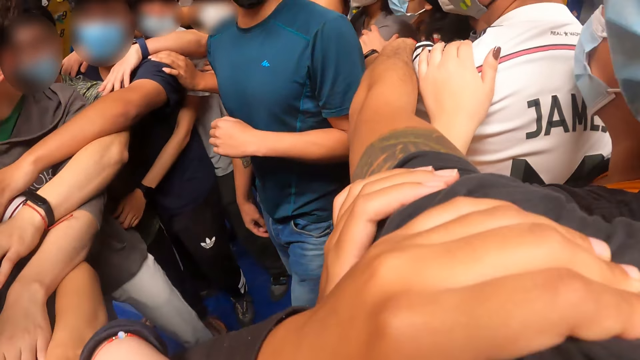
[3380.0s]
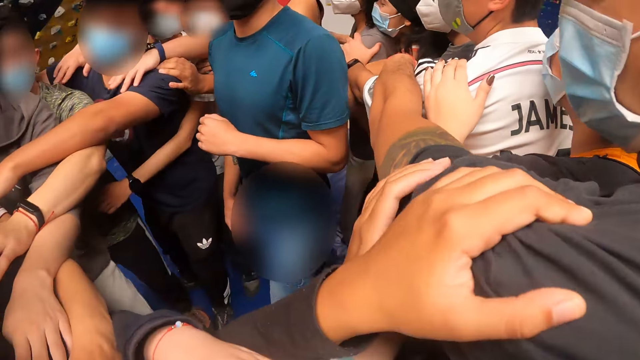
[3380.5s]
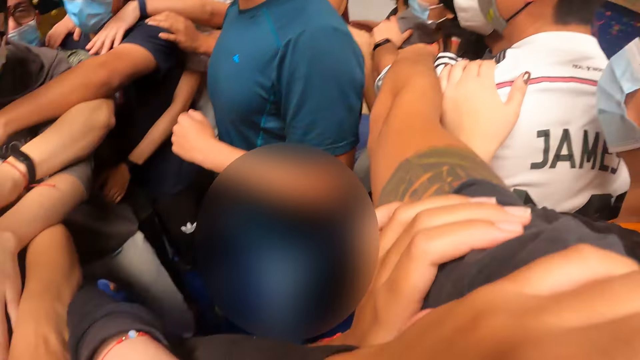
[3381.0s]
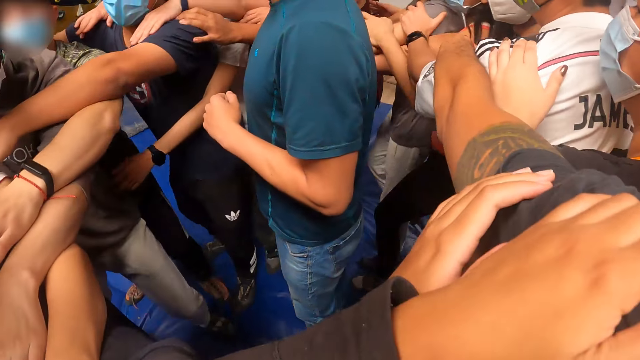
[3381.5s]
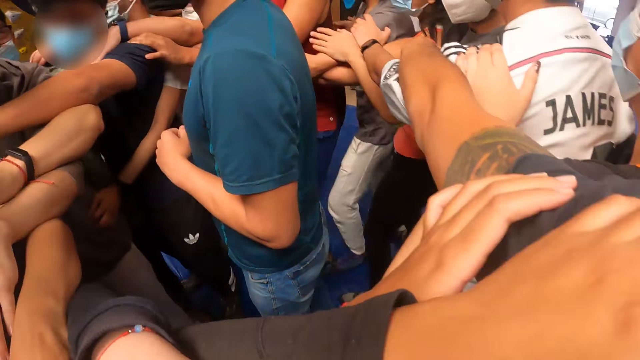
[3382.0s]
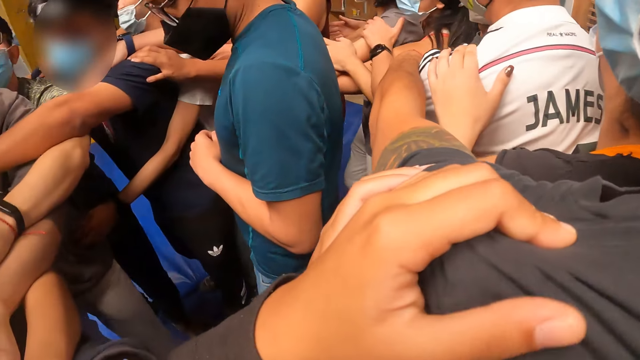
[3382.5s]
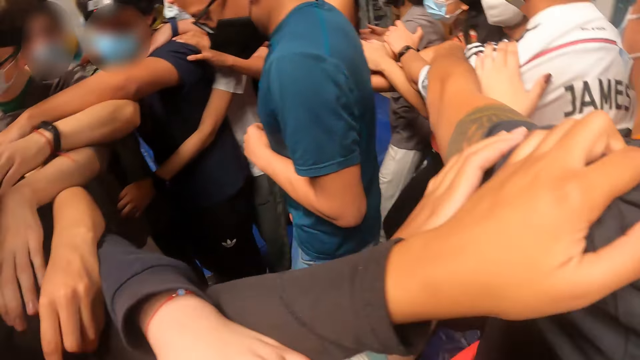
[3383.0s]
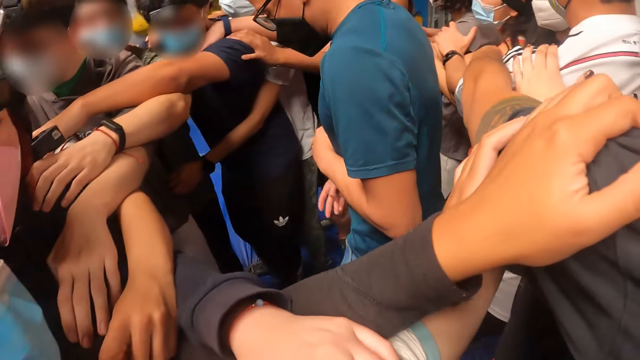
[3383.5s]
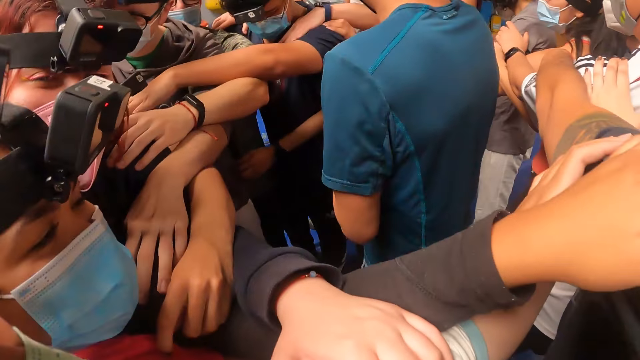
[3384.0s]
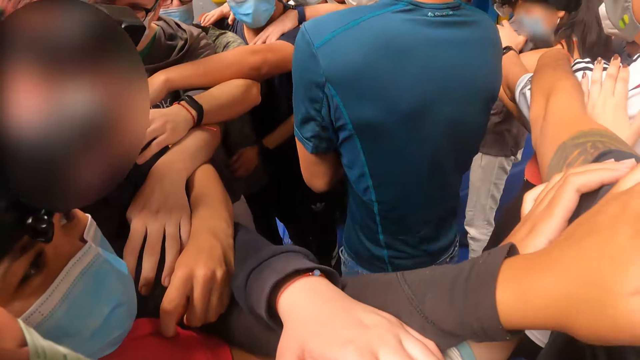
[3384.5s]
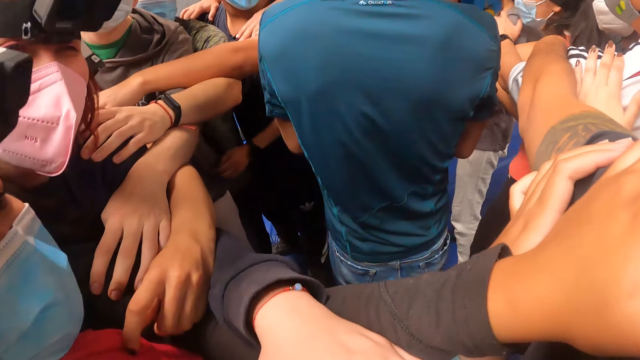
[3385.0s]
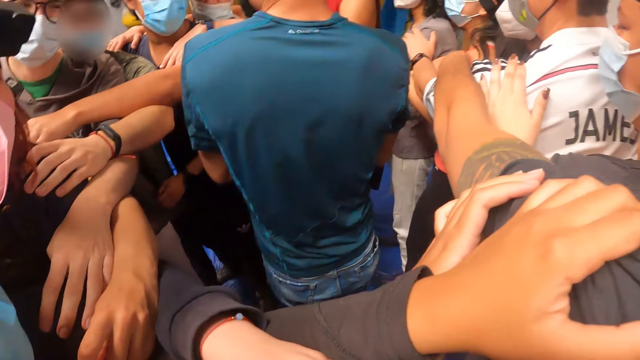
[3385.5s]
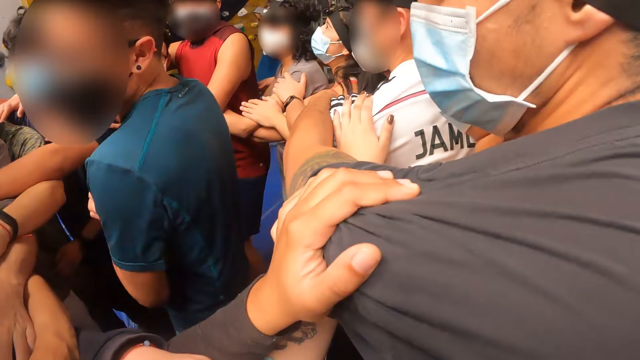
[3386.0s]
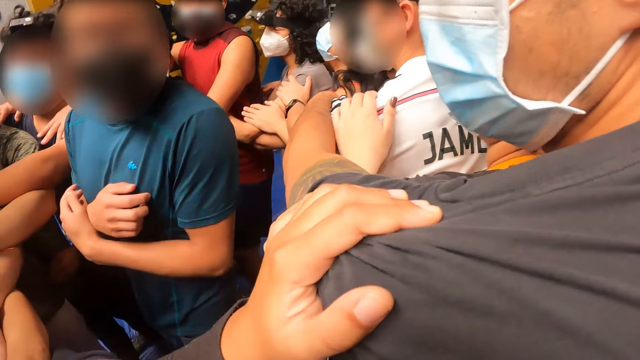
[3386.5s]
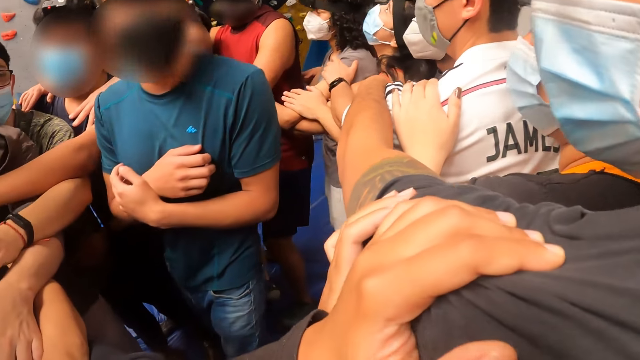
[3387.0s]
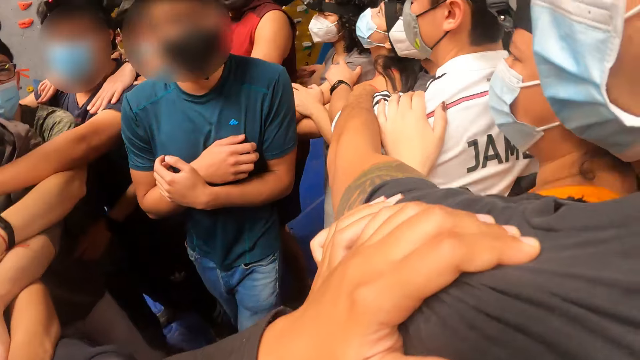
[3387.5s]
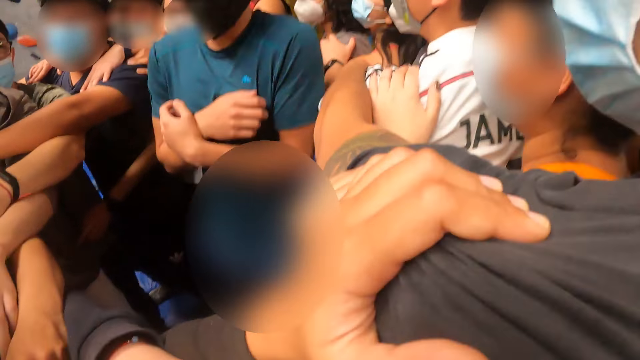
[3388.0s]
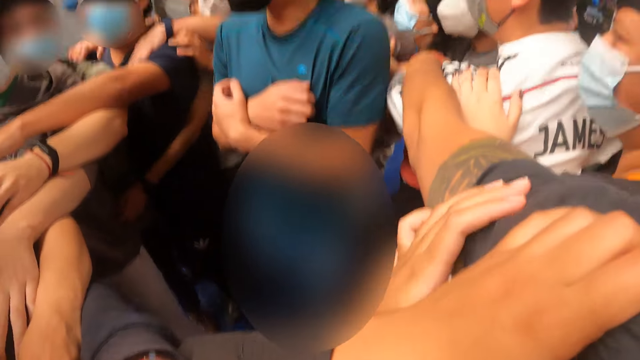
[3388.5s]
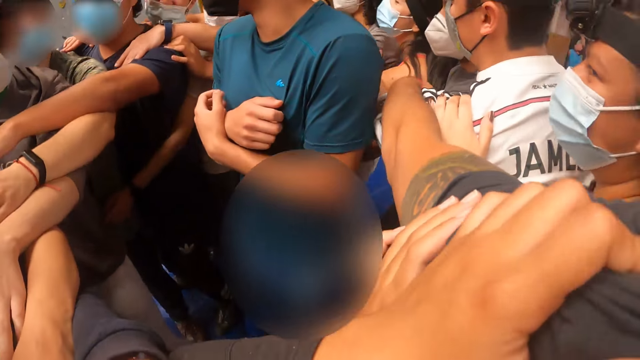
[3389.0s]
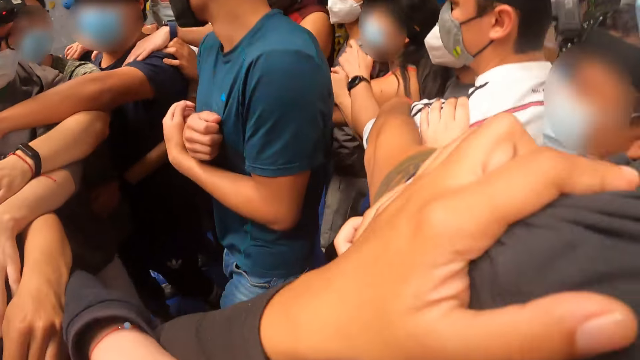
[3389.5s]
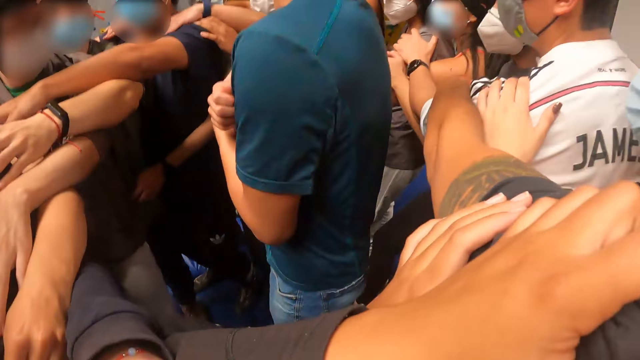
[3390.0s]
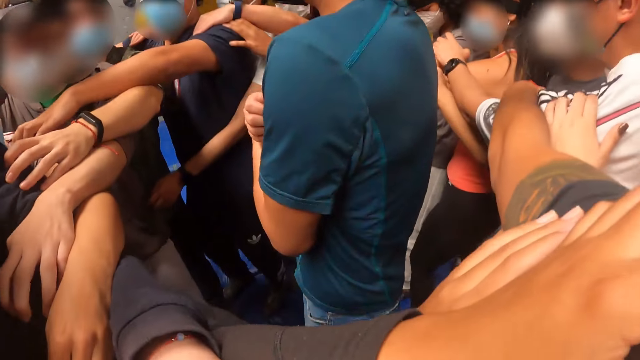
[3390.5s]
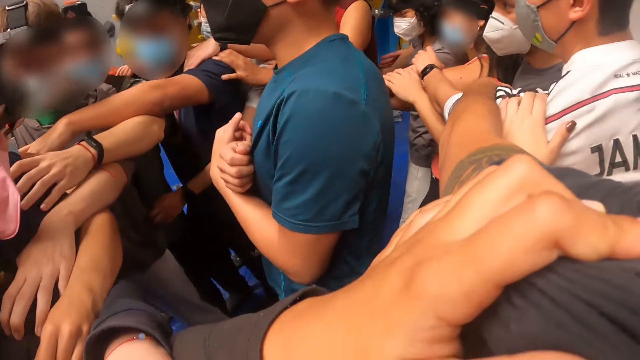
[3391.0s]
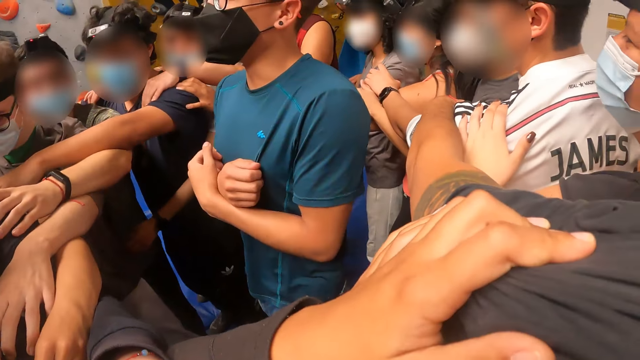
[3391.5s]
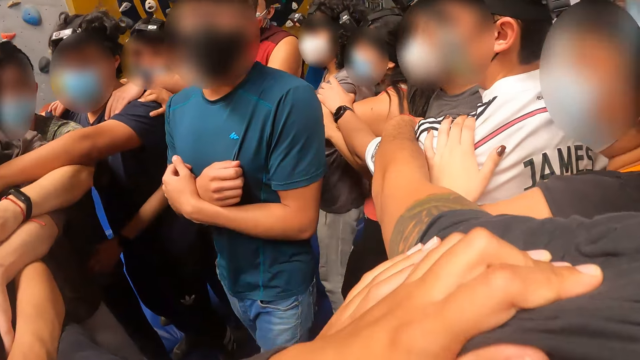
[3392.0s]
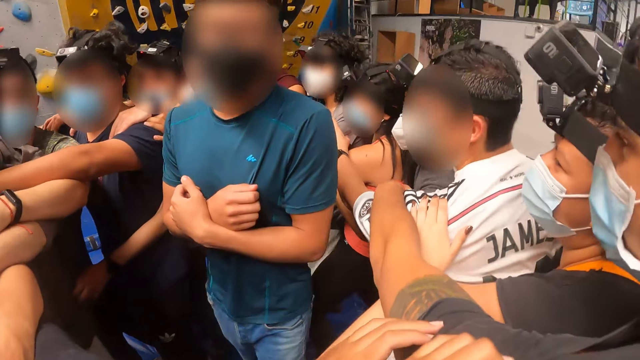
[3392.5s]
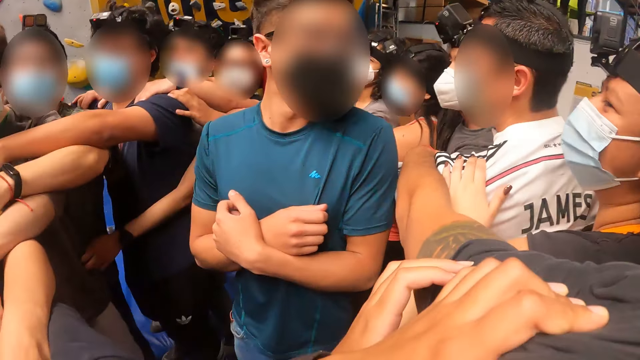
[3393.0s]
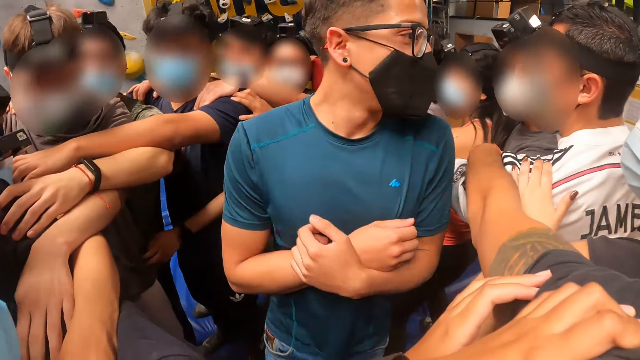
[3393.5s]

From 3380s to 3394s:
The trainer touches his left hand with his right hand. The camera wearer jogs on the crash pad. The trainer jumps up. The camera wearer jumps around the circle.

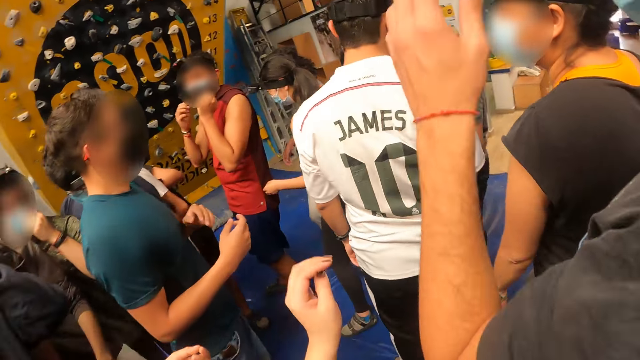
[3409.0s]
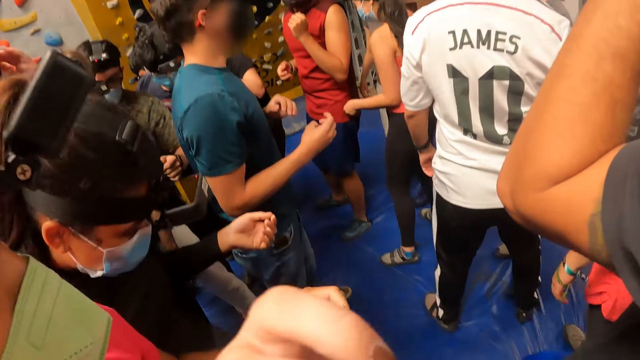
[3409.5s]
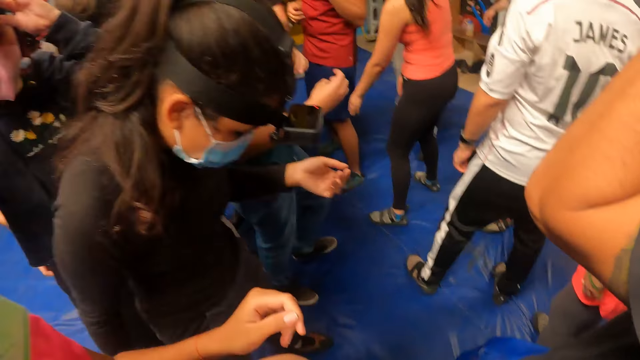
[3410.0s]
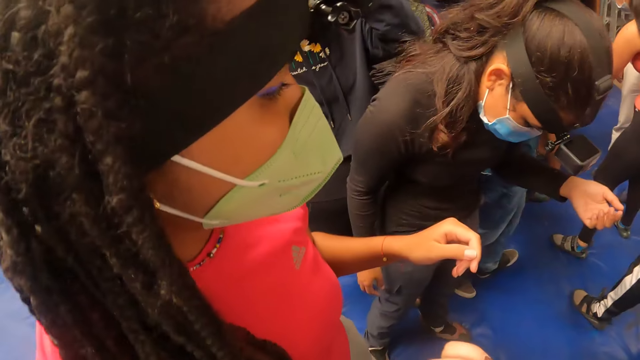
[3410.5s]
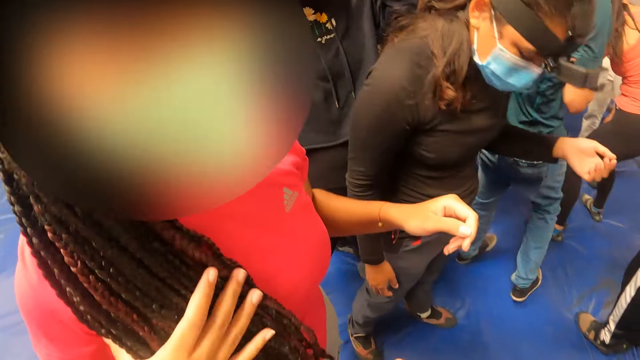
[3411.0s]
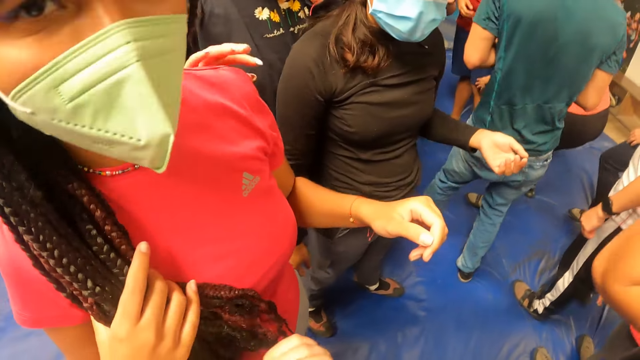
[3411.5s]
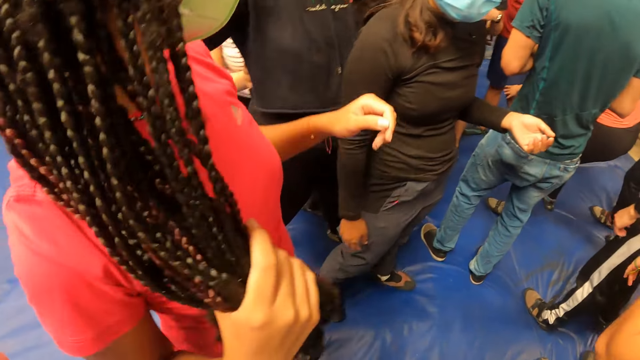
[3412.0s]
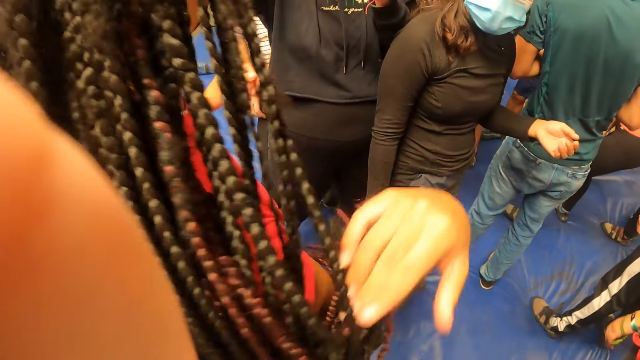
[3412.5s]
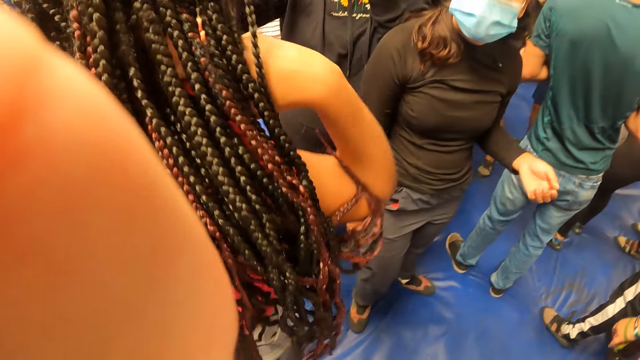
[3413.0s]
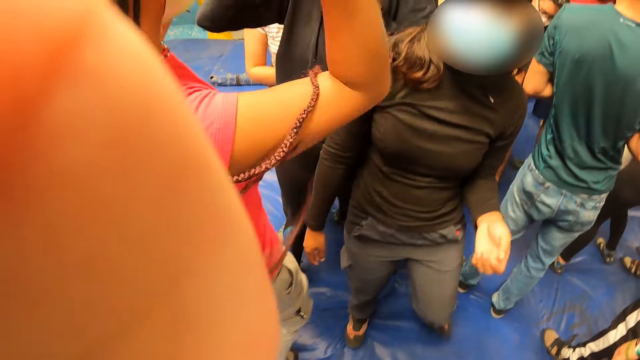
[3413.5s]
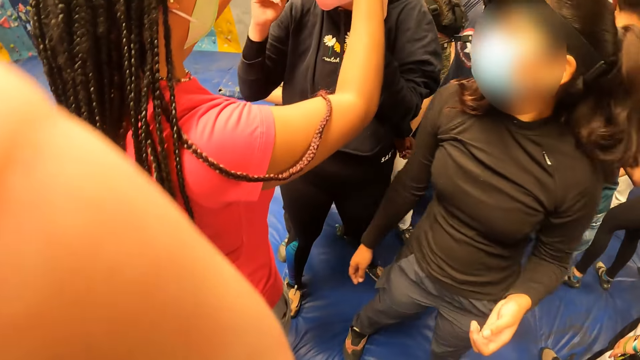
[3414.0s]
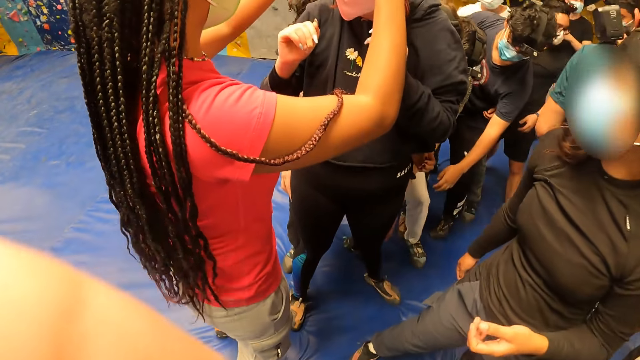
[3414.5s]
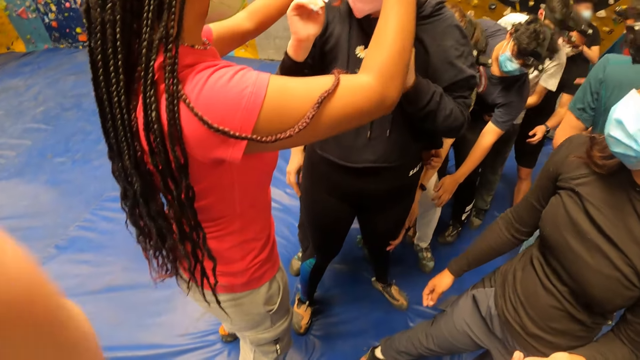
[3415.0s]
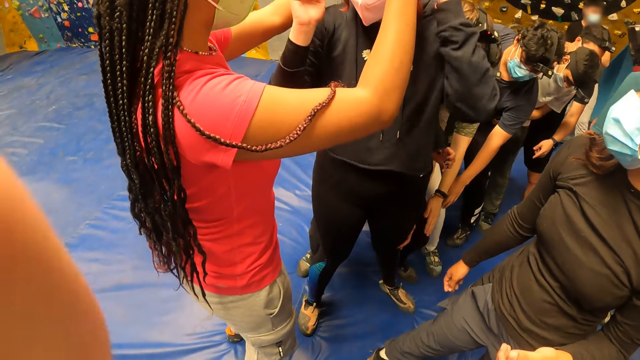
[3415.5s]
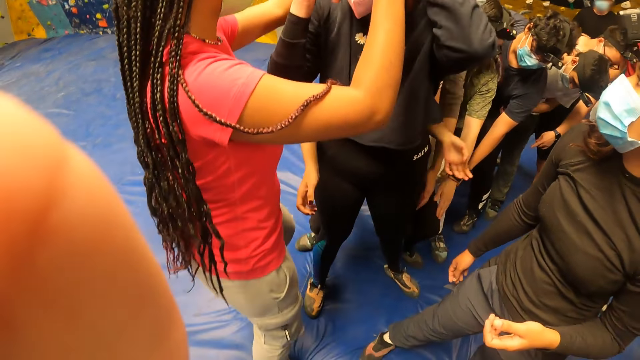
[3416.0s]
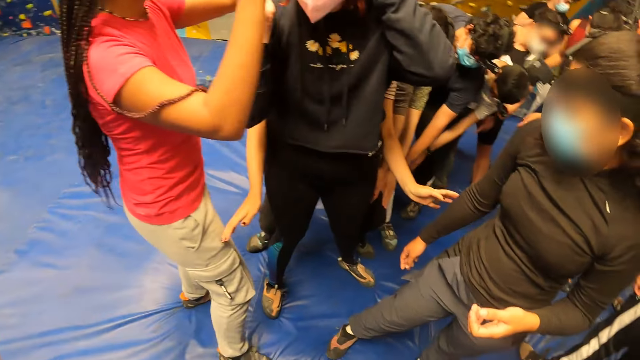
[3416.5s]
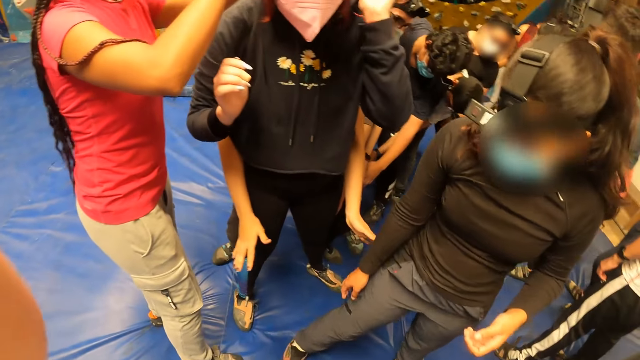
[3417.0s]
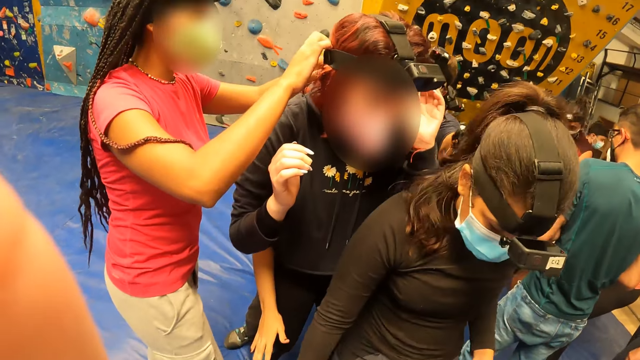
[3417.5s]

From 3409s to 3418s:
A woman touches her hair with her right hand. Another woman touches the first woman with her right hand. The camera wearer adjusts the camera. The first woman adjusts the camera on the other woman's head.
